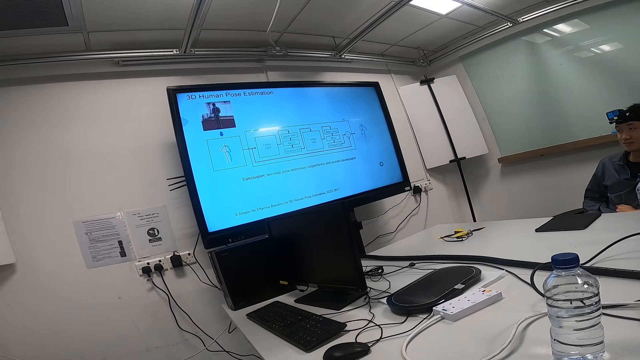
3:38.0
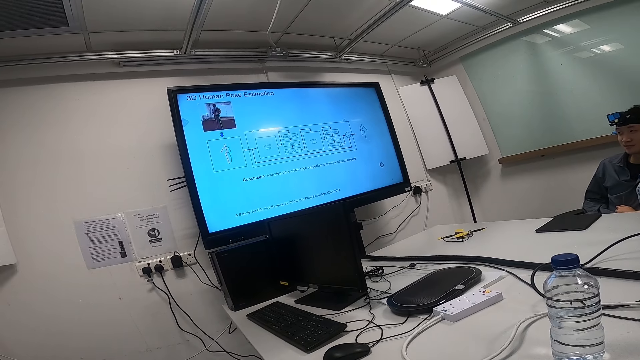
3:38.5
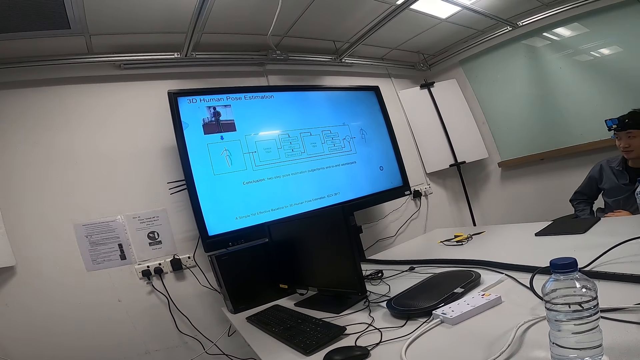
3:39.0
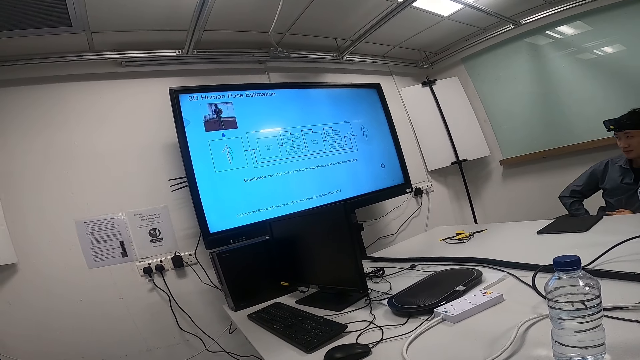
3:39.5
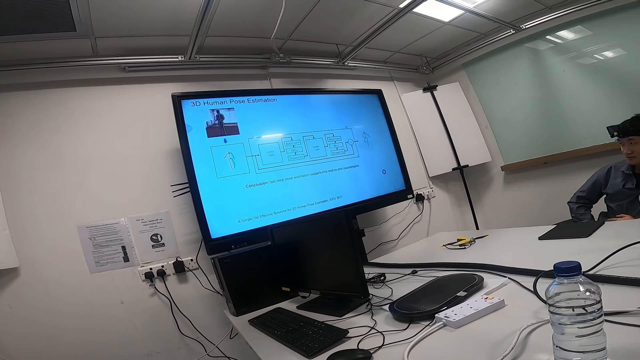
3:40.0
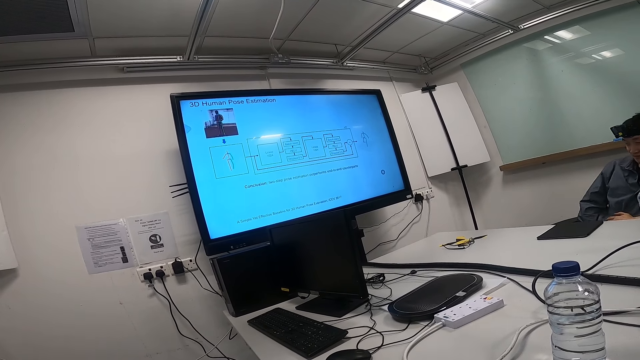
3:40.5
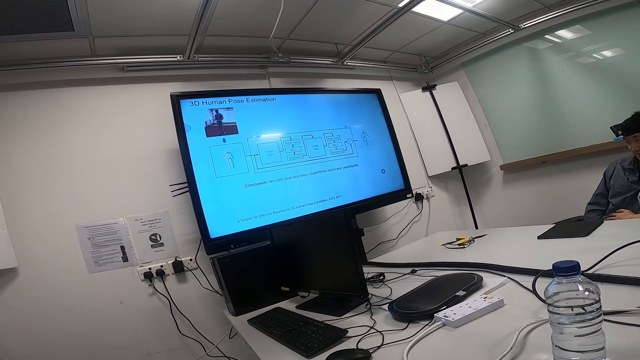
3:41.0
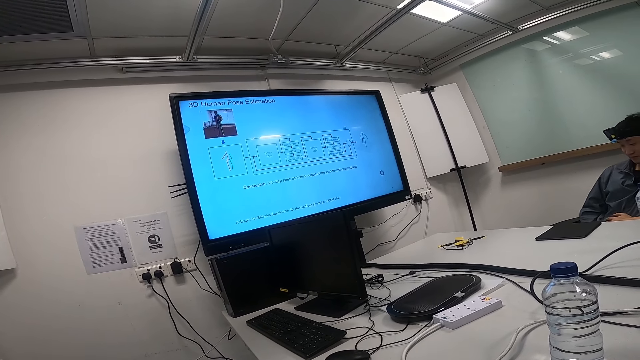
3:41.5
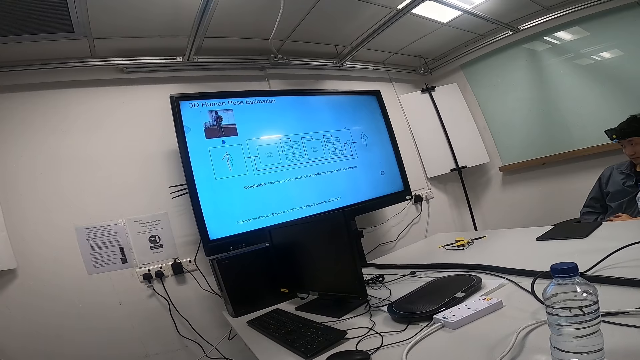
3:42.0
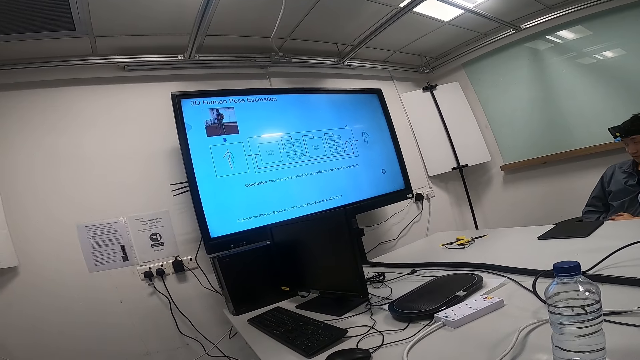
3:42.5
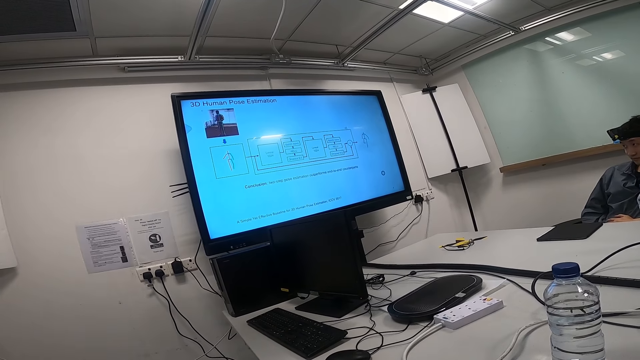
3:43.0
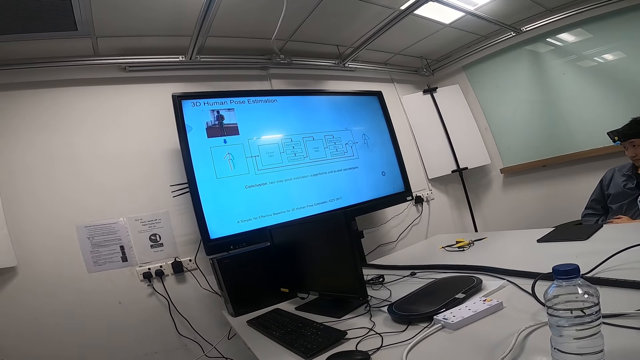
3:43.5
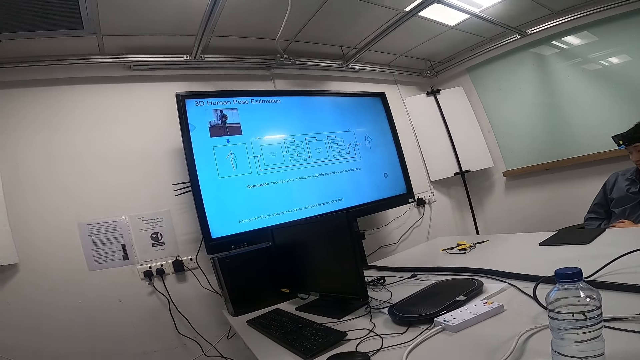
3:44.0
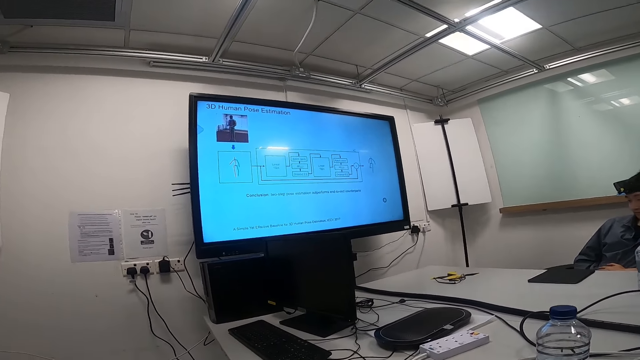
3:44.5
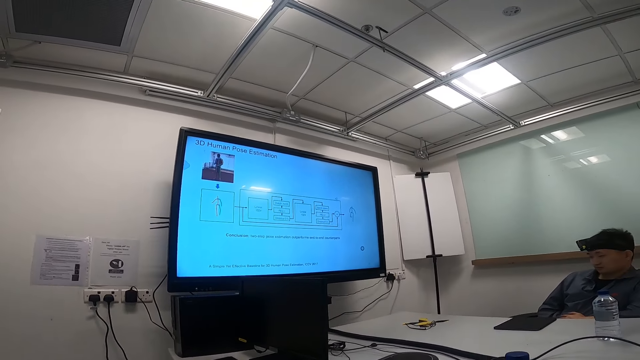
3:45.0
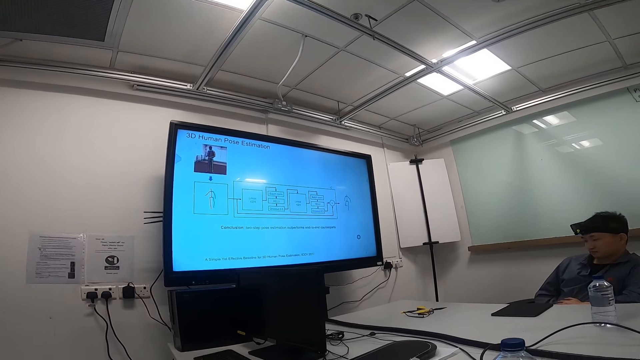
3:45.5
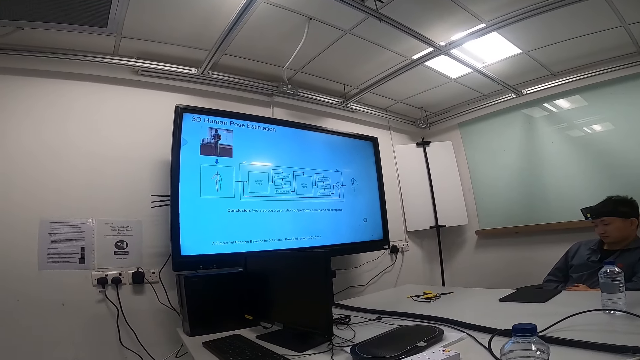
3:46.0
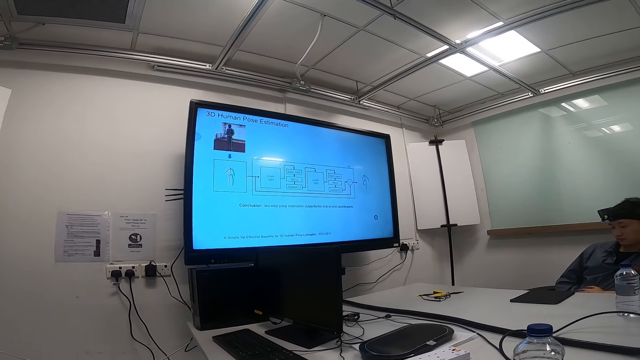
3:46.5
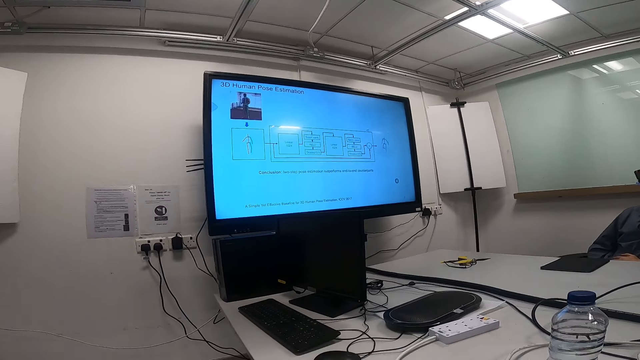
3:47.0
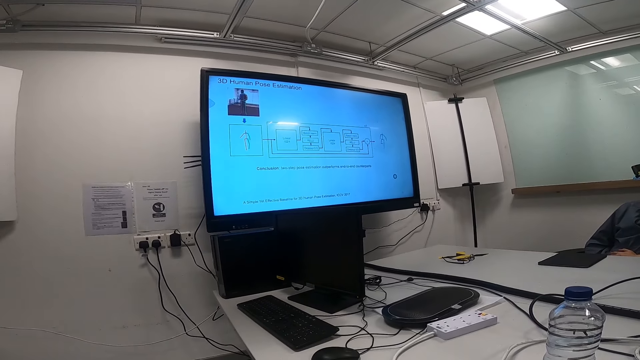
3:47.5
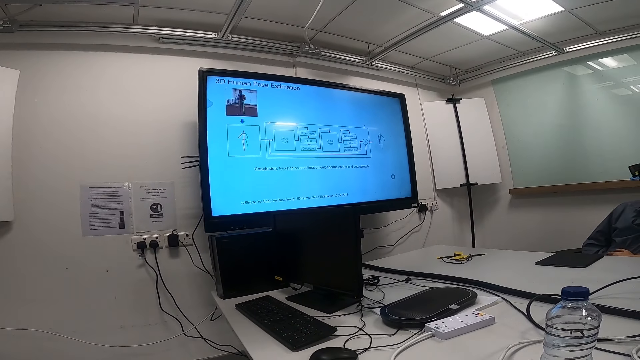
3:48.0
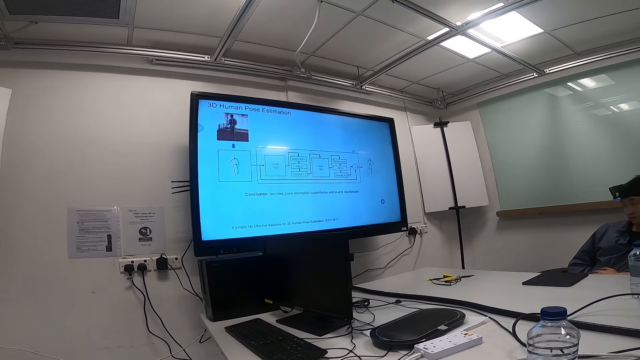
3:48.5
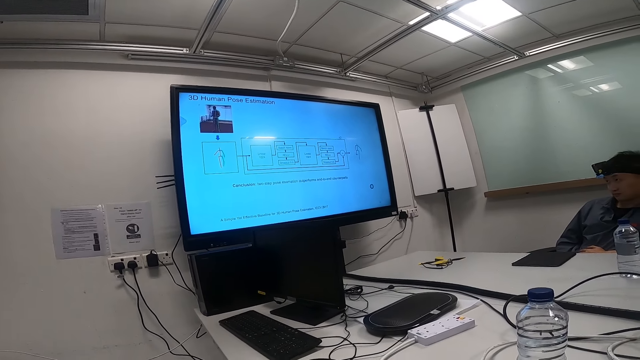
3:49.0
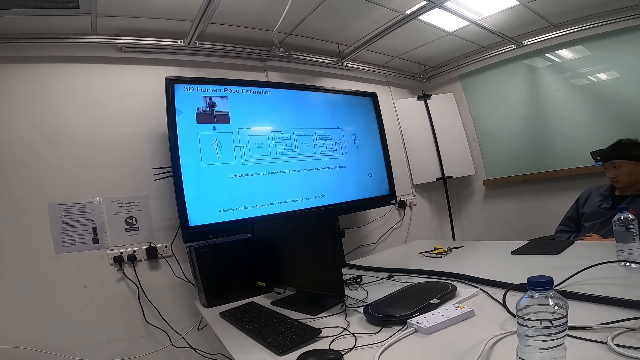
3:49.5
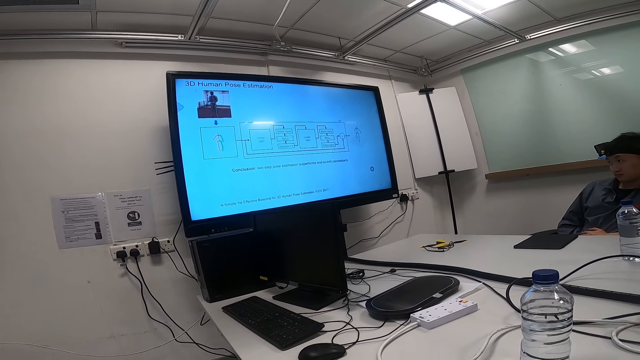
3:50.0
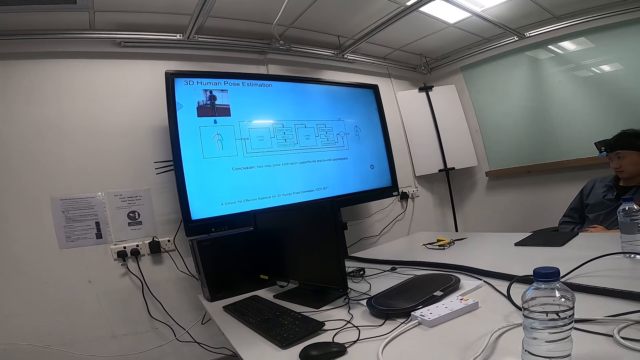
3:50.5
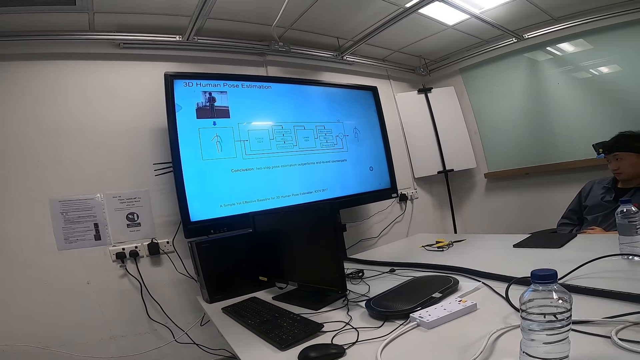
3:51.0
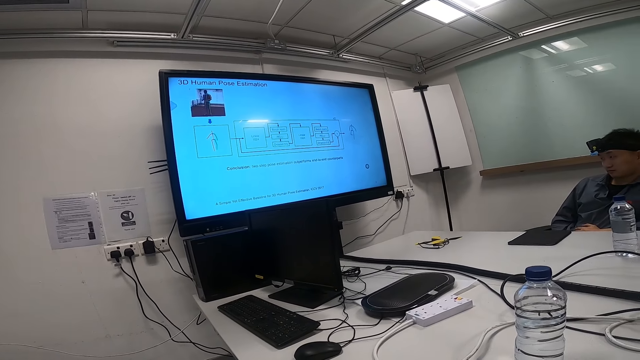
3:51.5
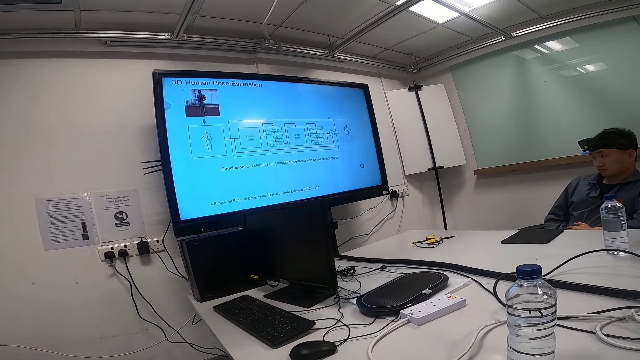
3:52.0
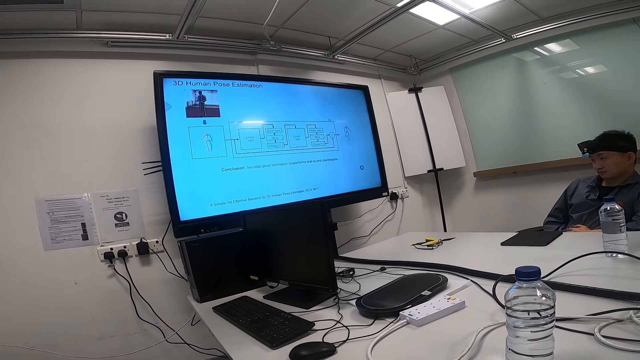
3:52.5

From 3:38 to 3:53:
A person watches news on a smart TV. The person moves his arm. The camera wearer stares around. They move around. The person watches news on the smart TV.

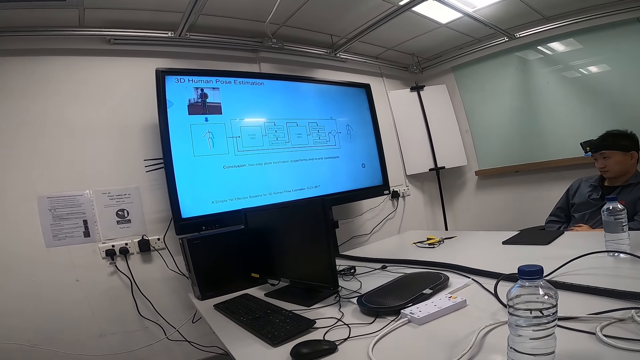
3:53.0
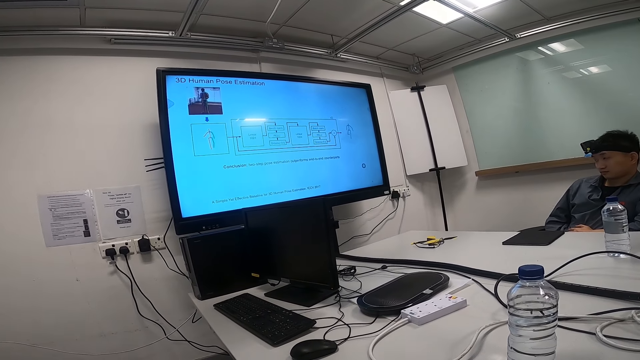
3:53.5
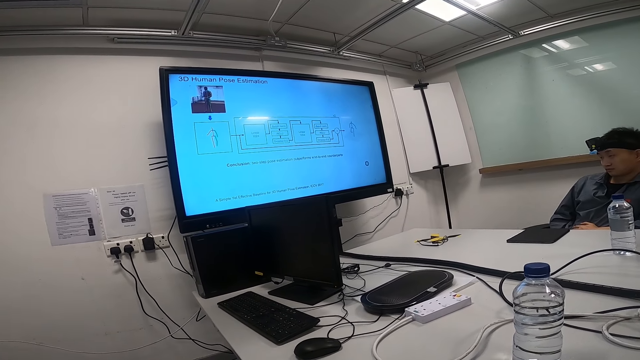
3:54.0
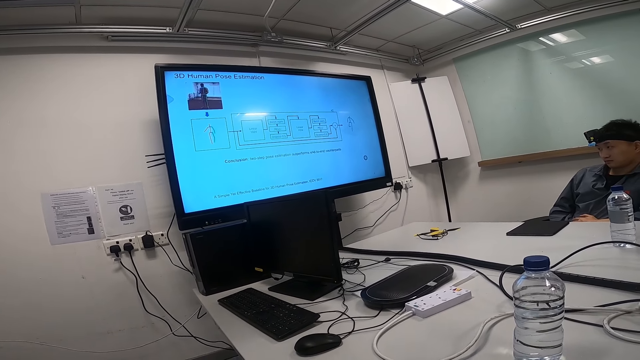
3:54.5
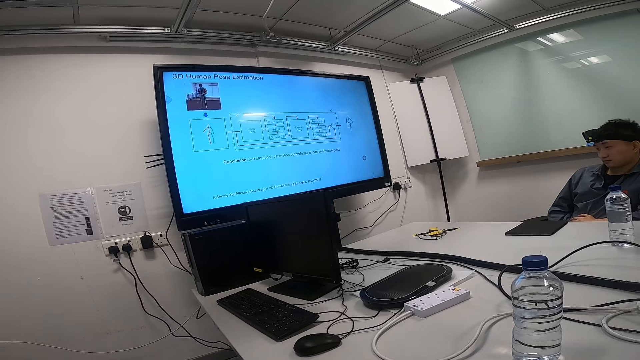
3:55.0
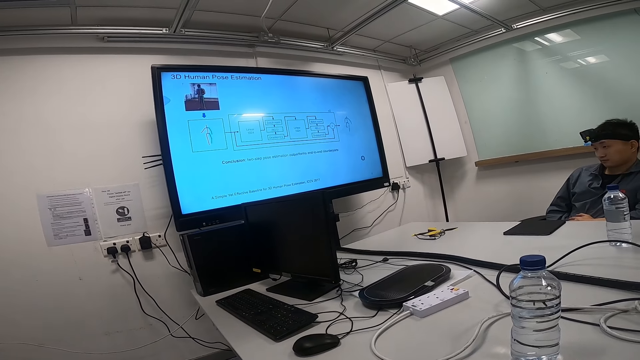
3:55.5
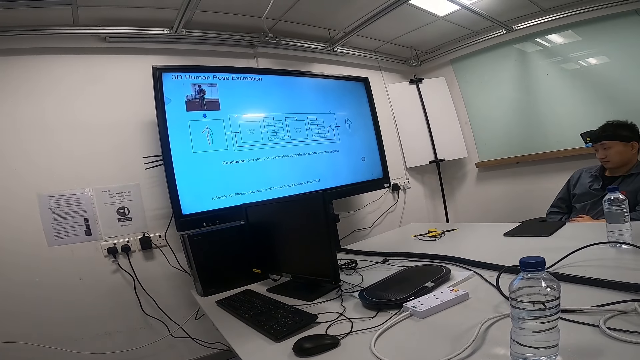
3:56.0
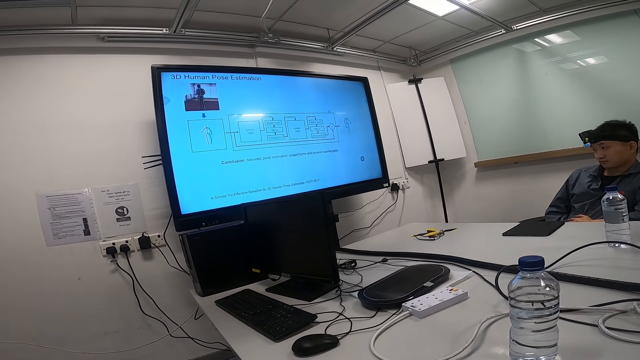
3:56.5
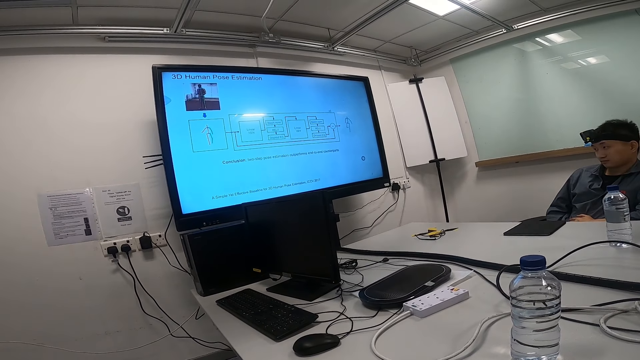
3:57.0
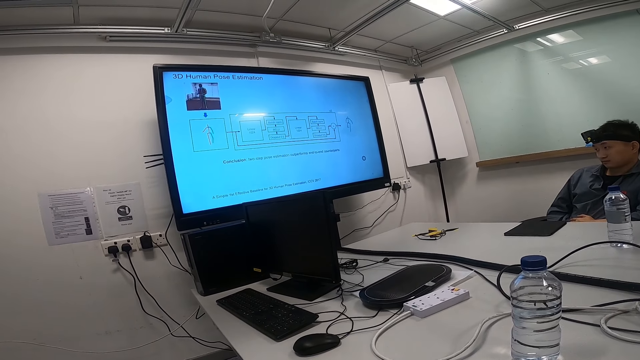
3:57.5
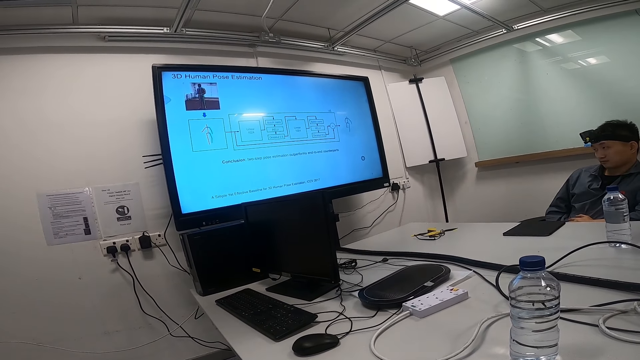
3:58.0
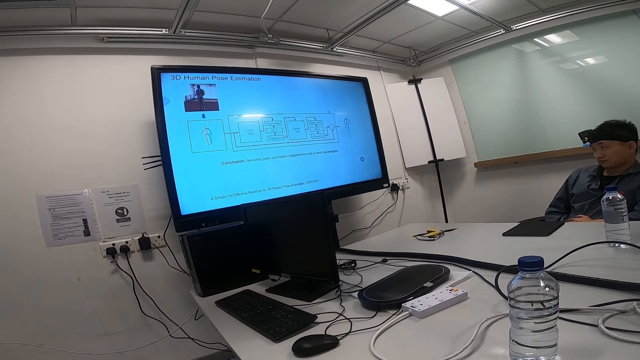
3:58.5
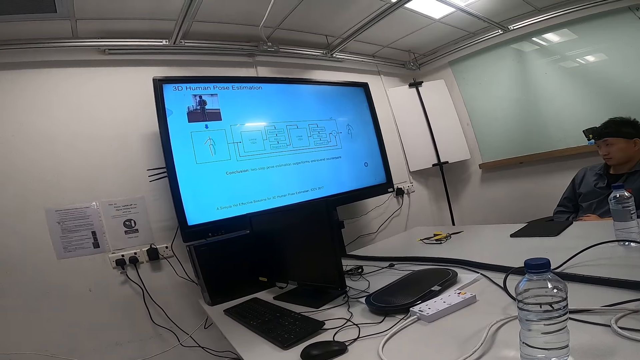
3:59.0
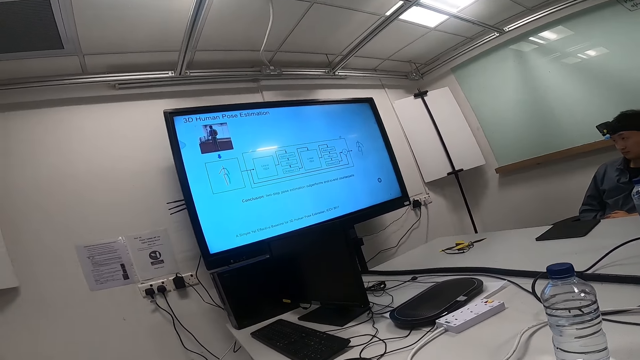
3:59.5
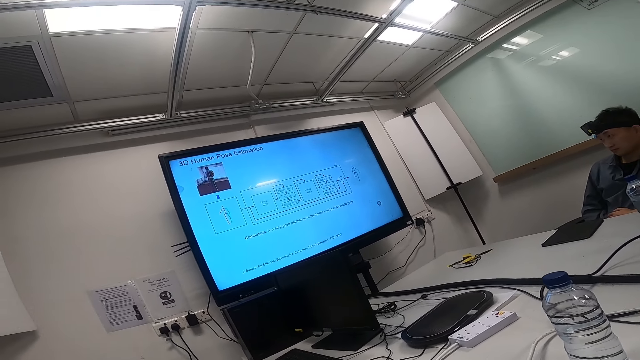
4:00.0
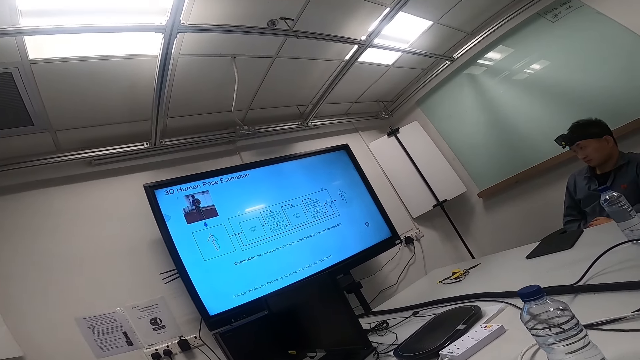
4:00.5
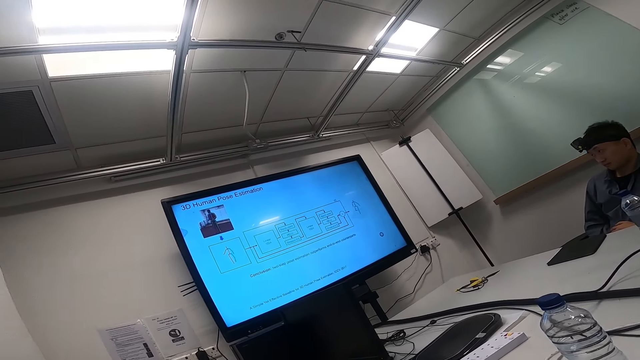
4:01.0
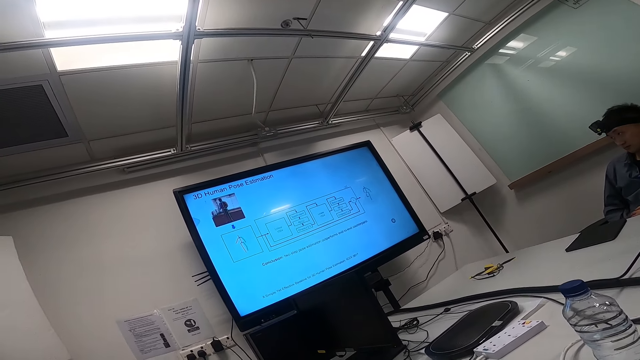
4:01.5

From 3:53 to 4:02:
The camera wearer presents a screen to a man and another man. They stare around.
